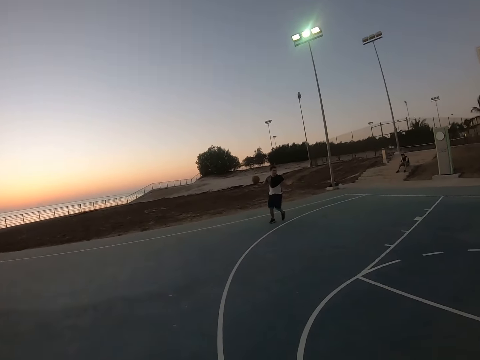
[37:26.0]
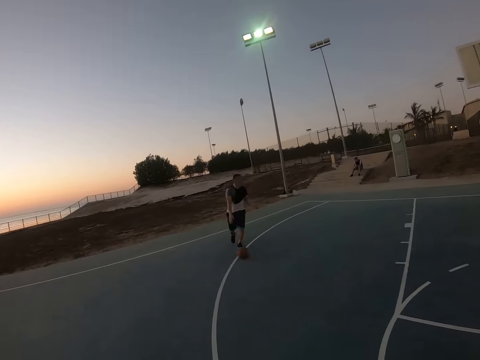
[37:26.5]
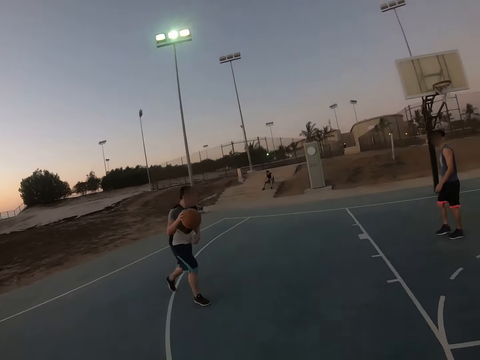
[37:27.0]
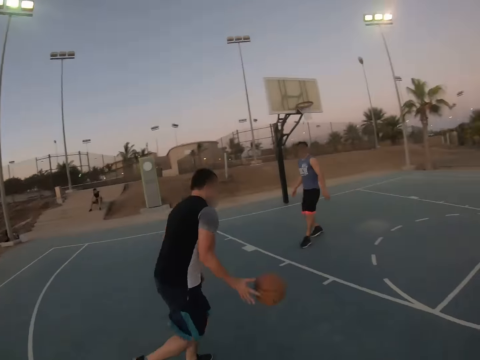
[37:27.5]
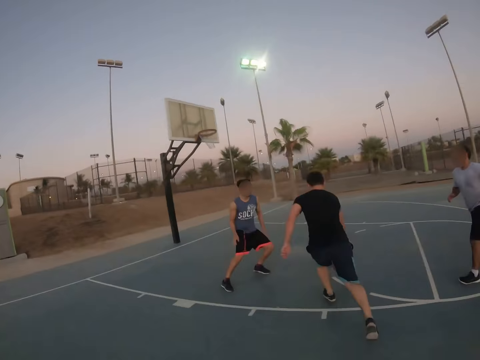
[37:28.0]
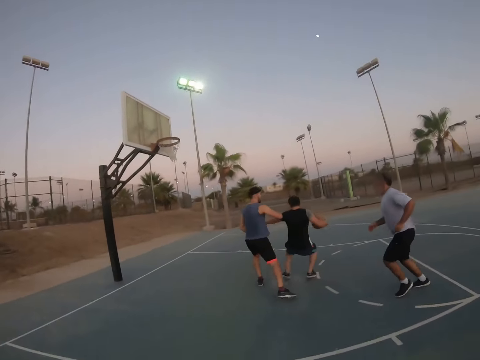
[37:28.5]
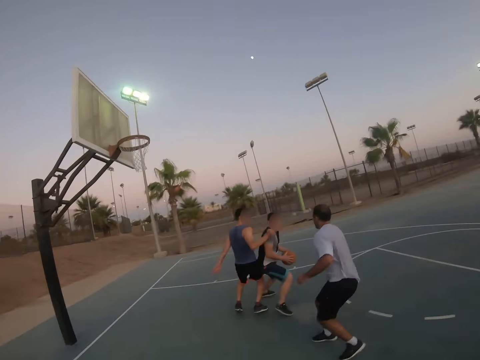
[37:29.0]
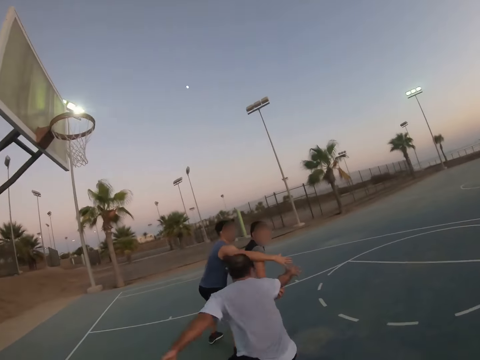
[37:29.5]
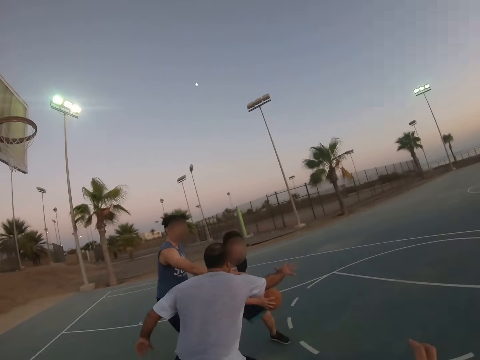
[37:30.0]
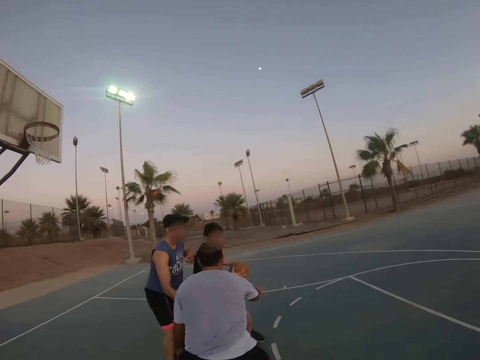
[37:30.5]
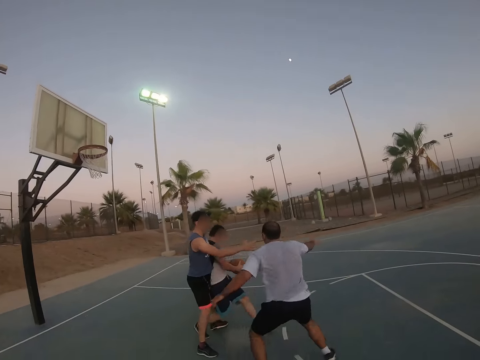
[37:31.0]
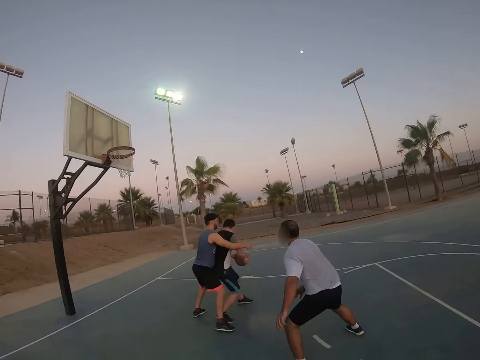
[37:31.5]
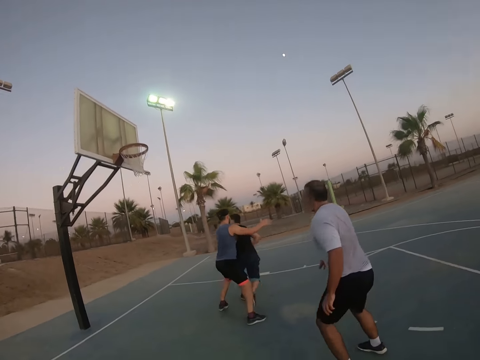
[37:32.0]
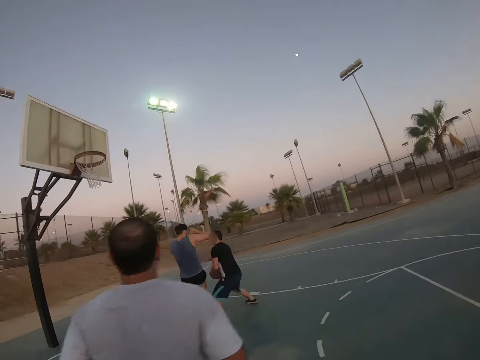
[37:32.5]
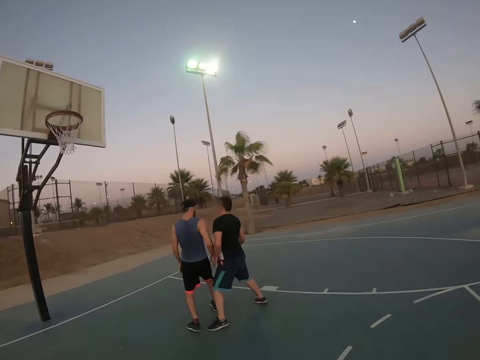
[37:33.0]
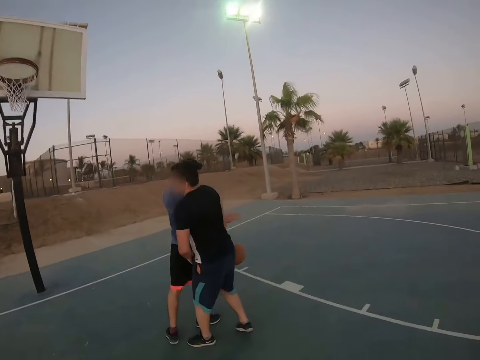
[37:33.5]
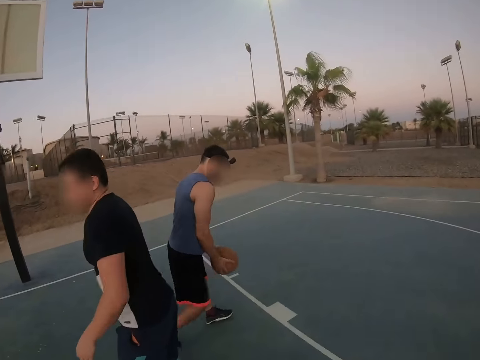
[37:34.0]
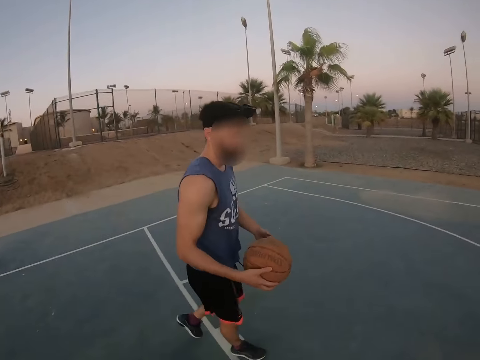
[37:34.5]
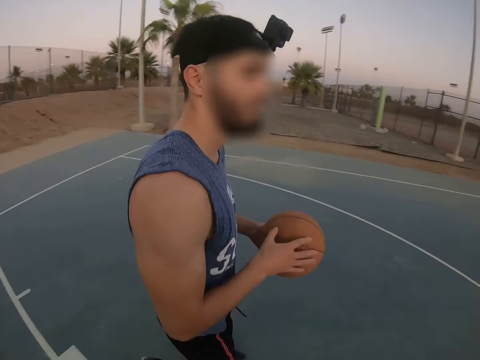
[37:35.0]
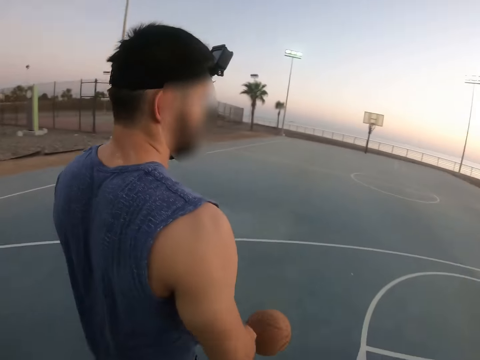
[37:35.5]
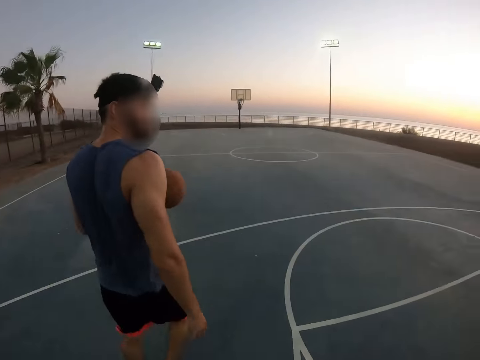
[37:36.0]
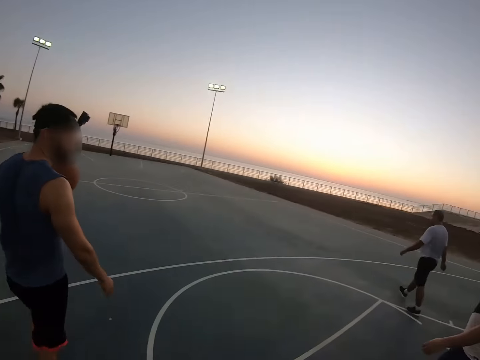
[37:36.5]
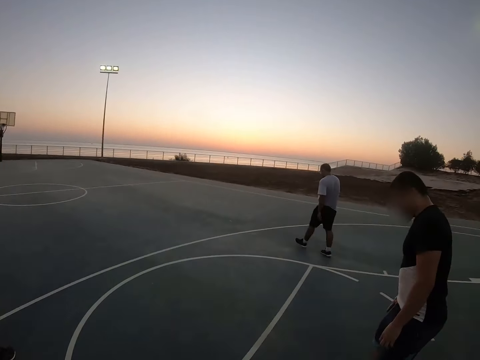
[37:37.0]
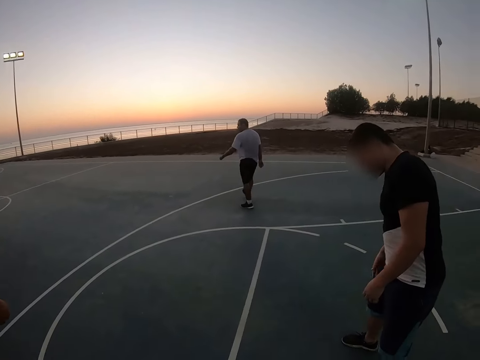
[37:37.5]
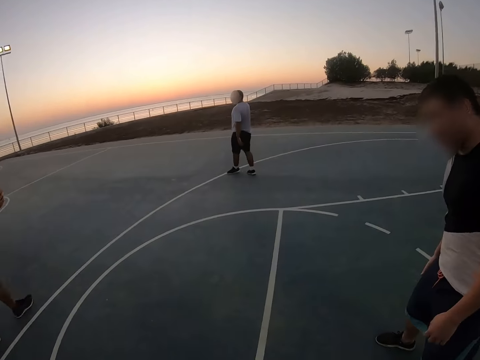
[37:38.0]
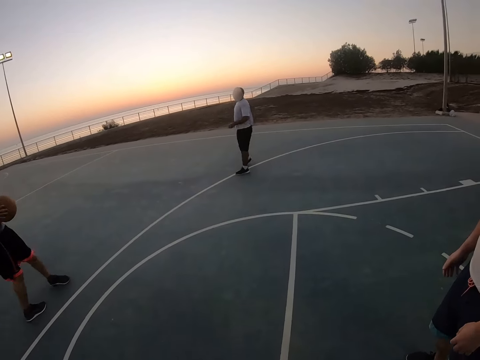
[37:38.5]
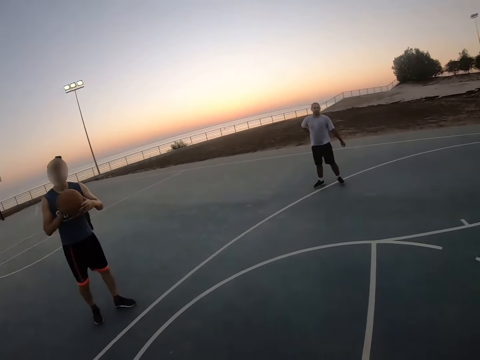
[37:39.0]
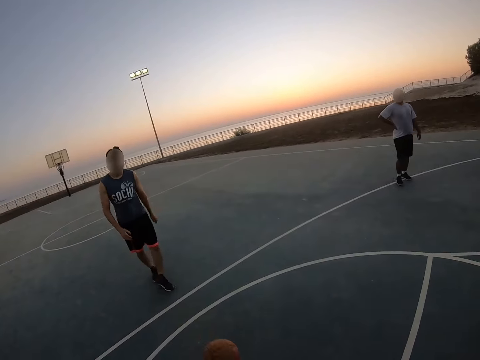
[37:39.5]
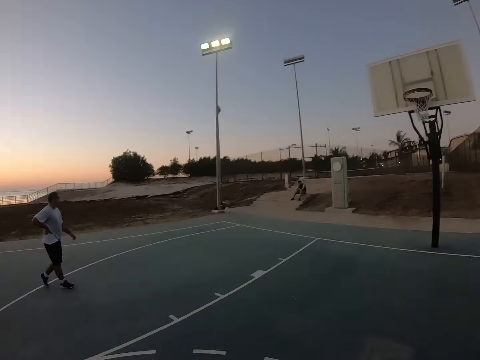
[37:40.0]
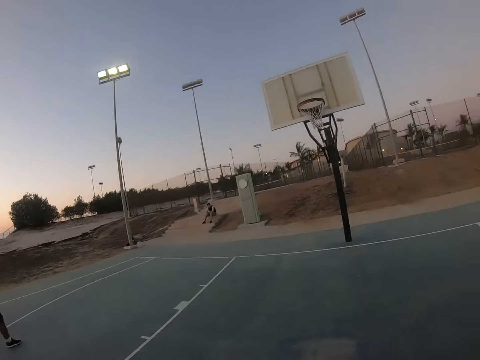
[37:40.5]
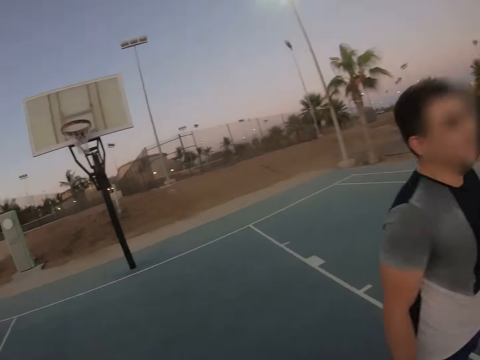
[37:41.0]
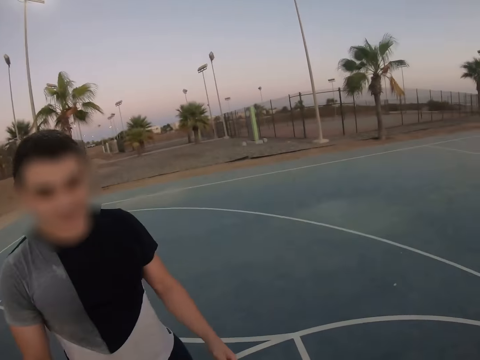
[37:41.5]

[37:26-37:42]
A man throws the ball. Another man grabs the ball from a third man. Yet another man grabs the ball from the third man. The second man takes the ball from the third man. The second man throws the ball to the camera wearer.

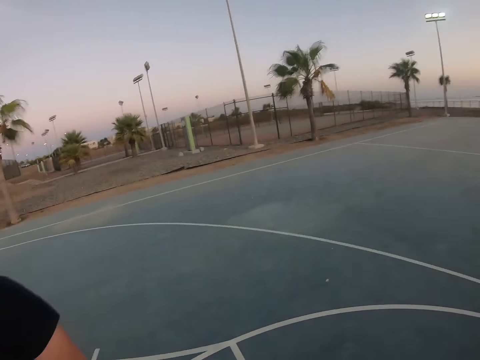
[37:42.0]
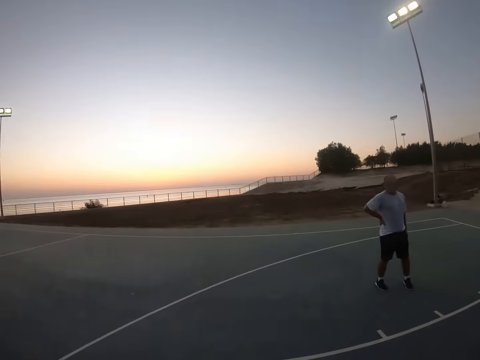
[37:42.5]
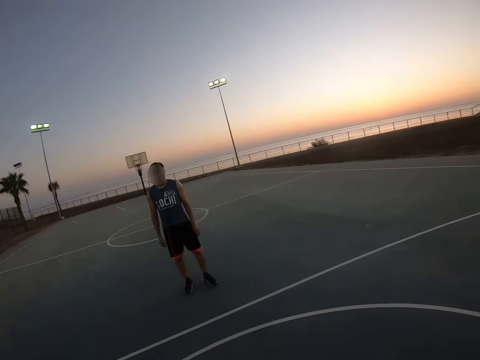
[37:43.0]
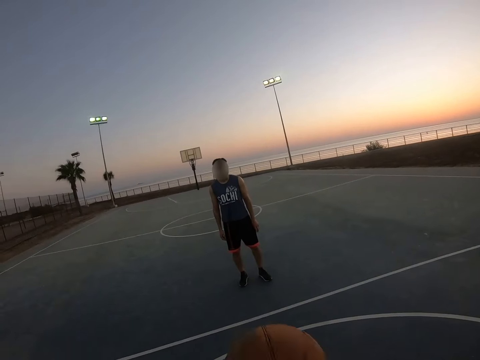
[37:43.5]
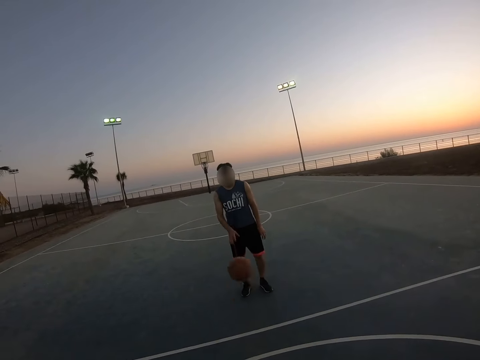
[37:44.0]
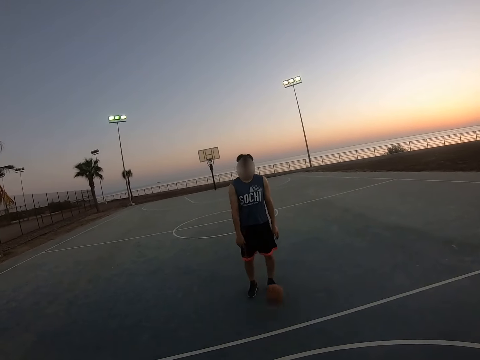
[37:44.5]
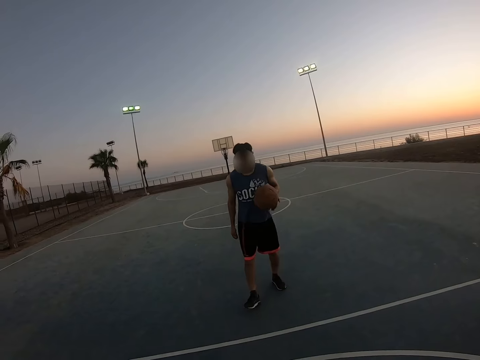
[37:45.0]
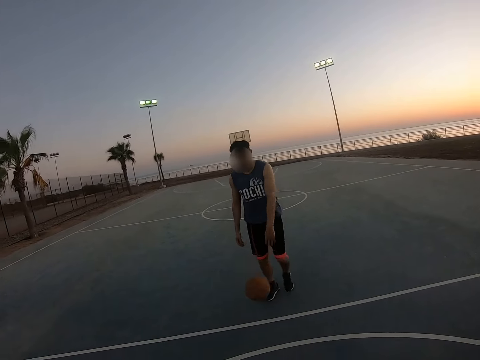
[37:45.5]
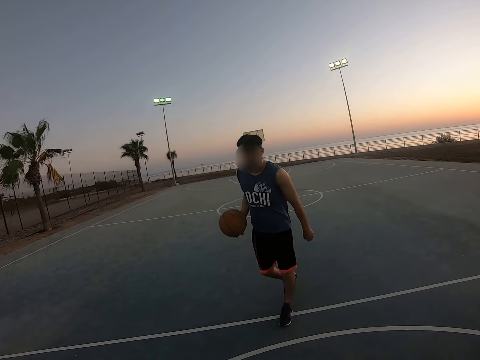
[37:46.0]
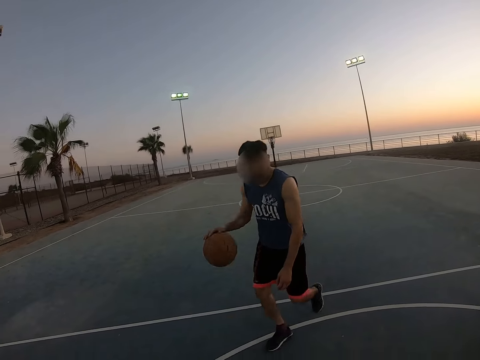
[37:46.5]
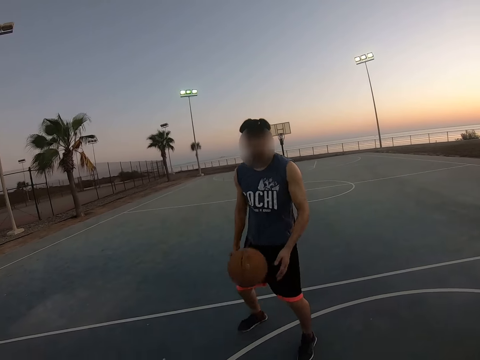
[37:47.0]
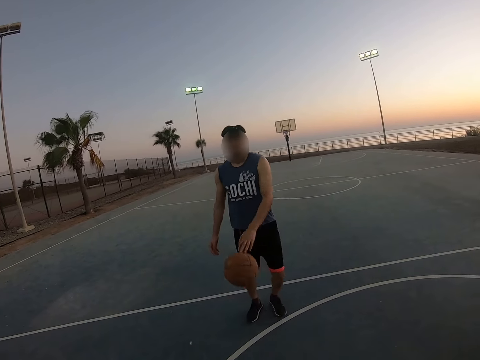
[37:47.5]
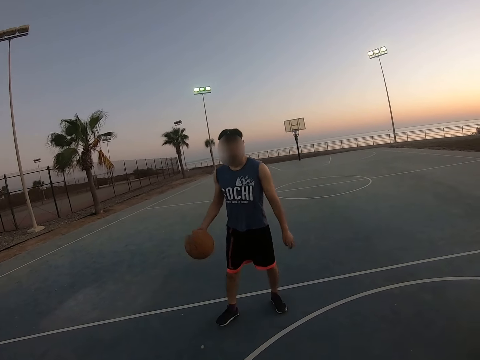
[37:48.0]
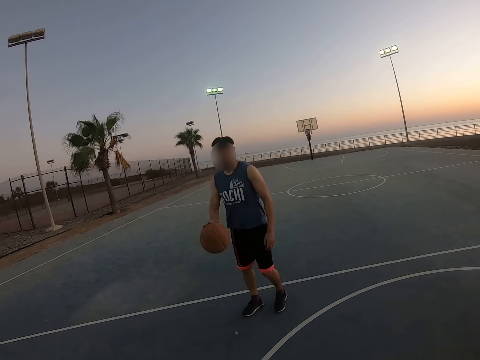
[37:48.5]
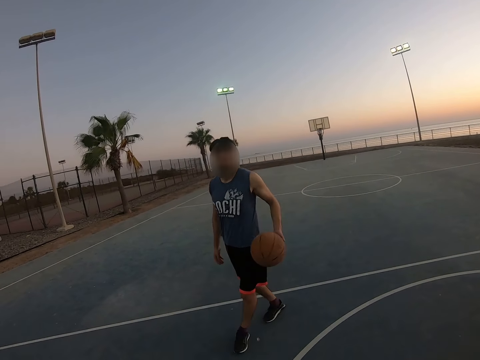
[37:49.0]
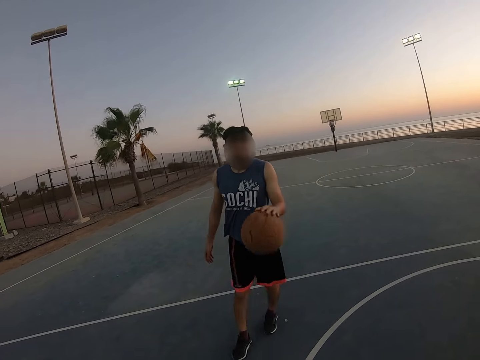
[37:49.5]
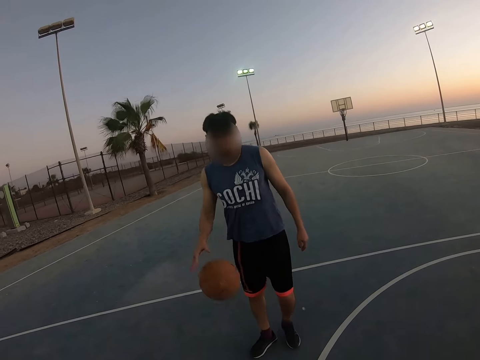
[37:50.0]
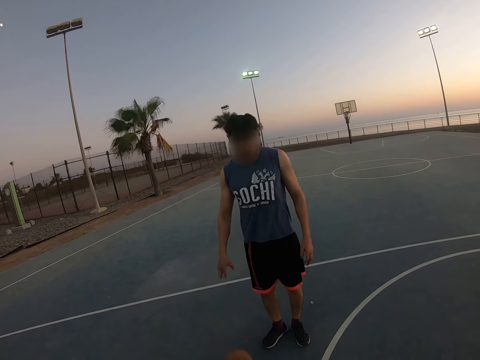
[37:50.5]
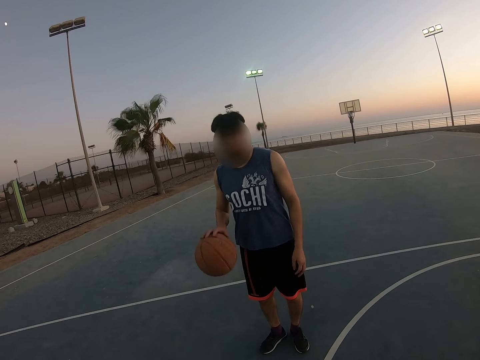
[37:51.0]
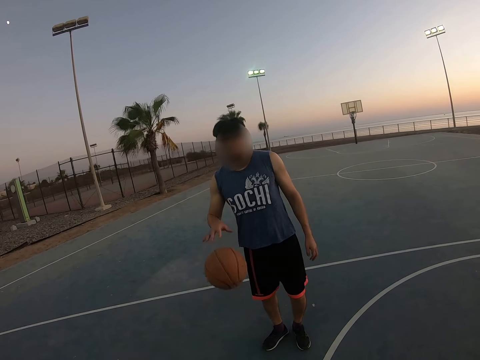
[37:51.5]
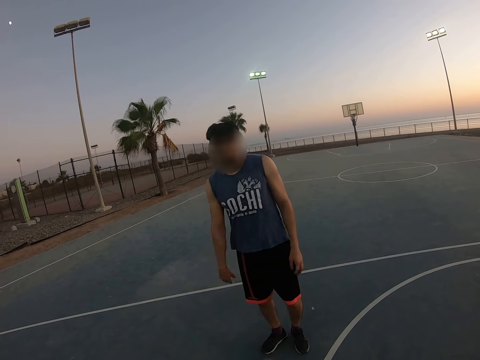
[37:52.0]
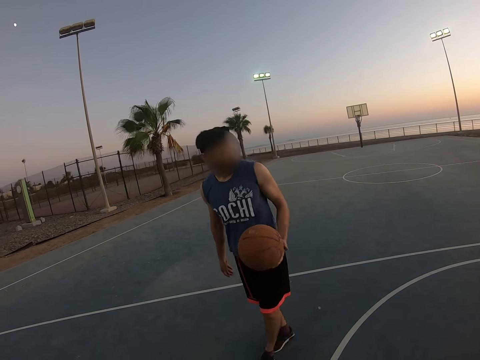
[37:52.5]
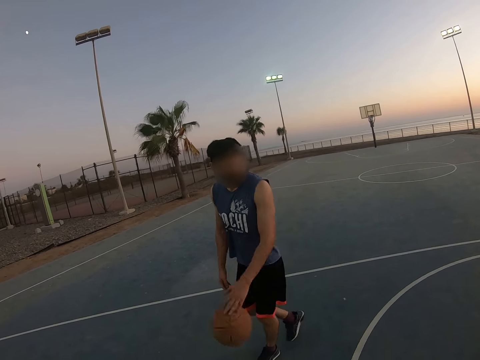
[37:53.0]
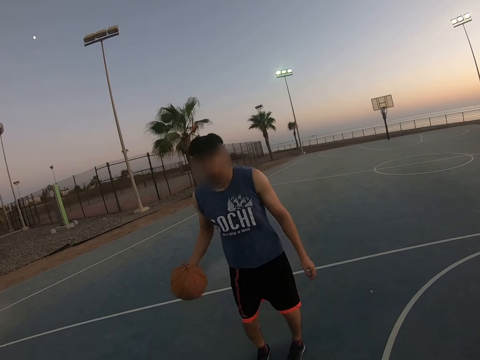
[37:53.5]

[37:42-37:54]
The camera wearer throws back the ball to a man. The man dribbles down the ball.
